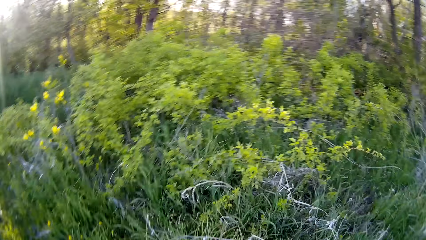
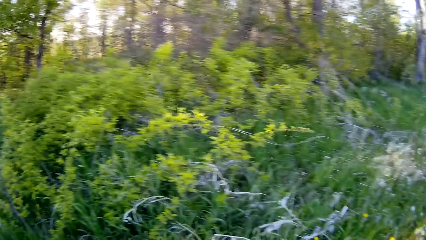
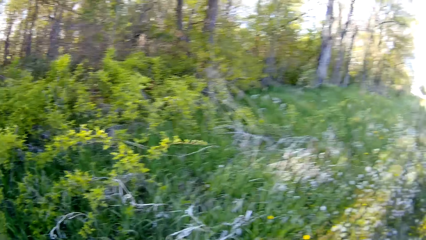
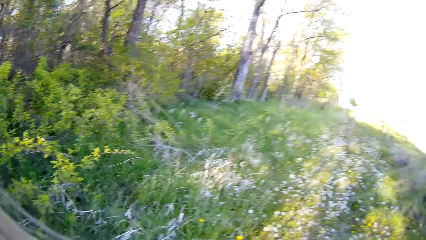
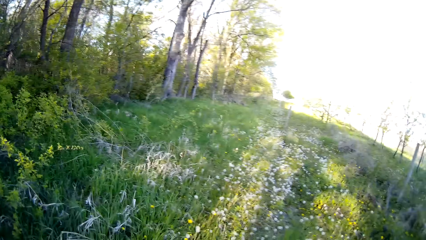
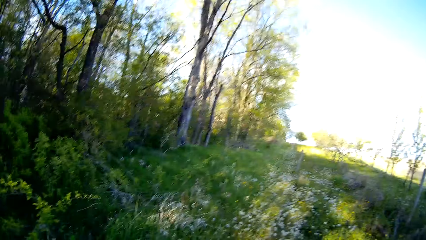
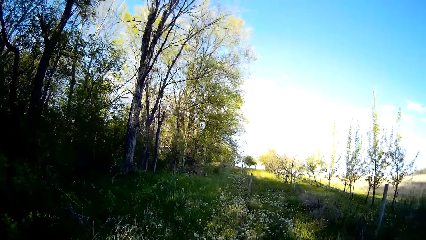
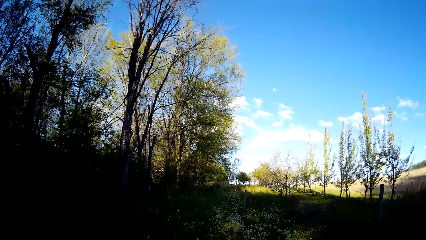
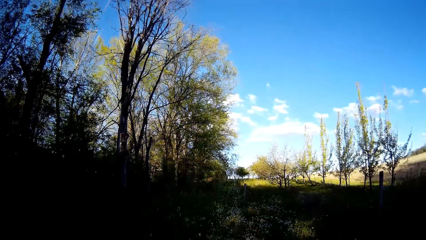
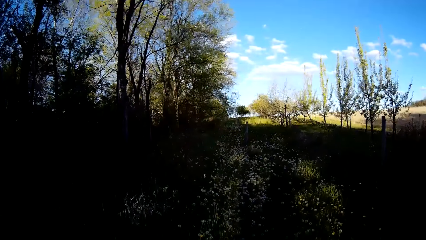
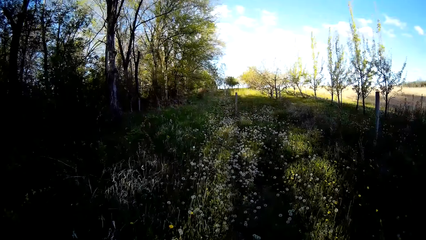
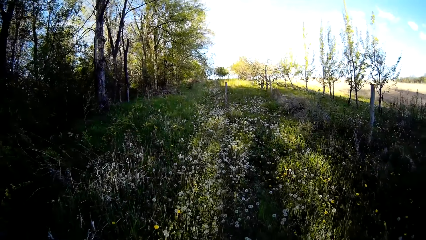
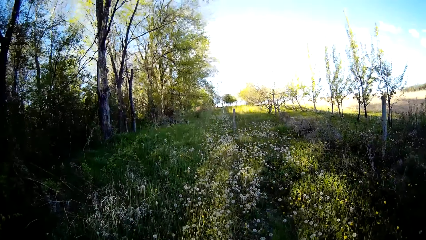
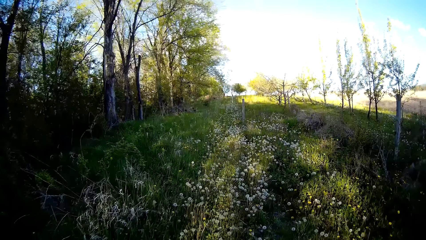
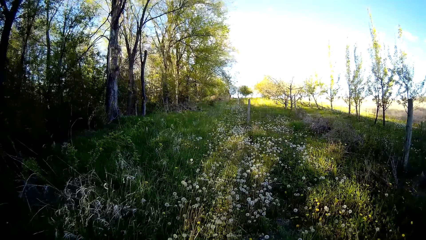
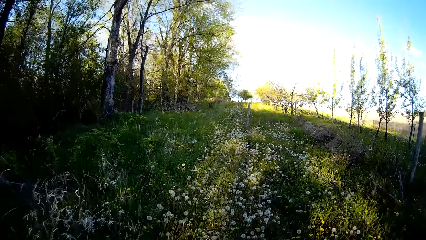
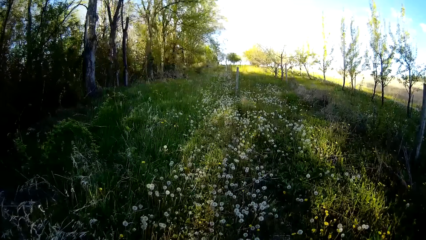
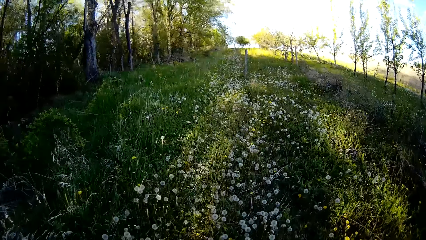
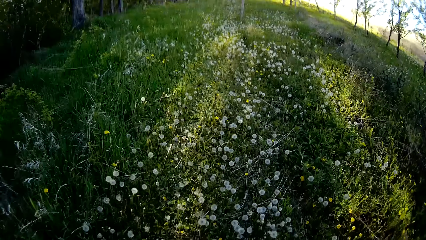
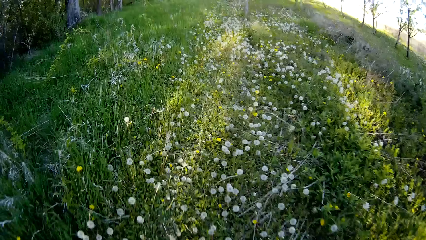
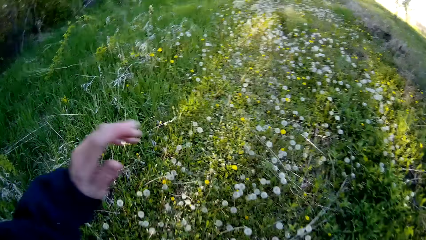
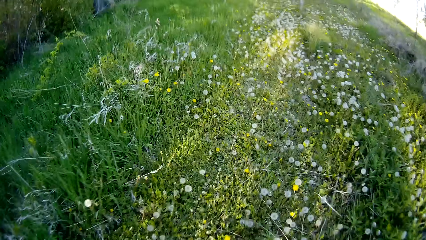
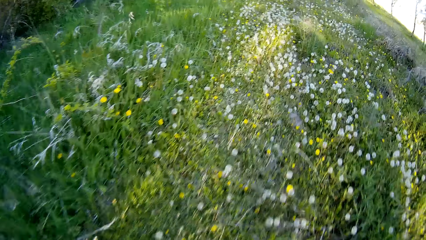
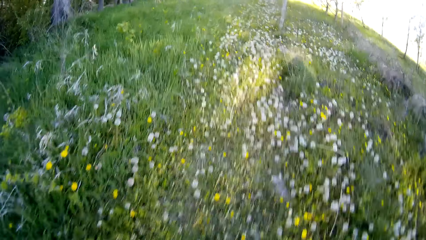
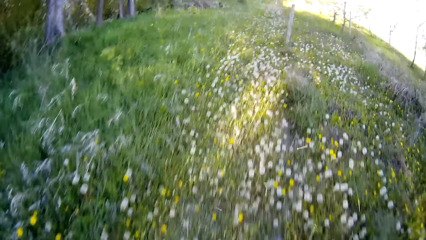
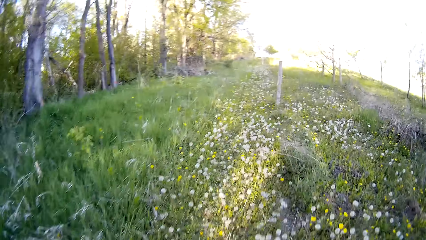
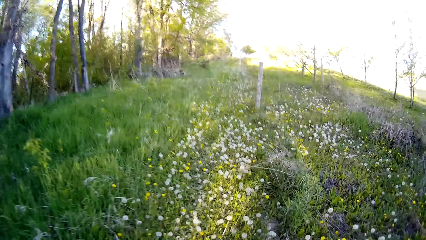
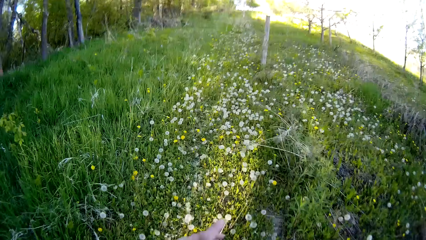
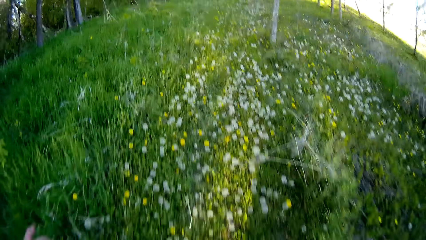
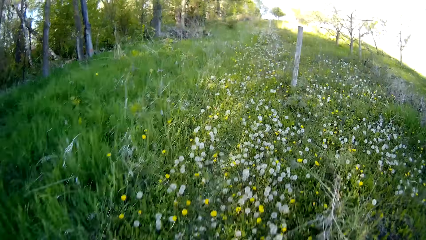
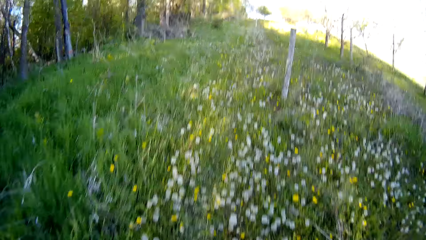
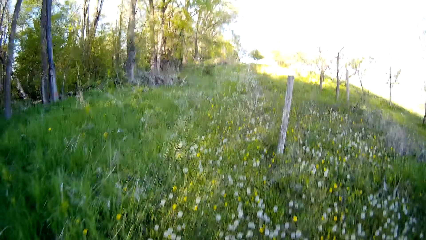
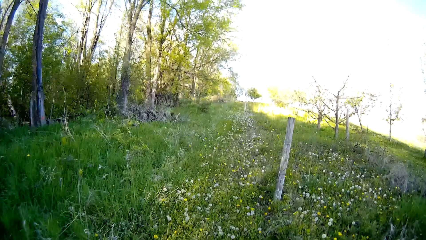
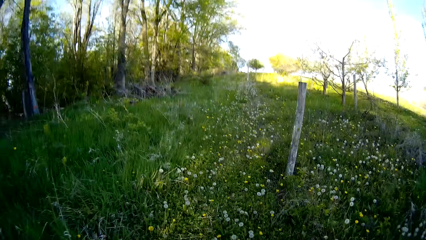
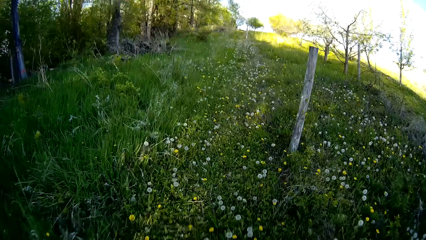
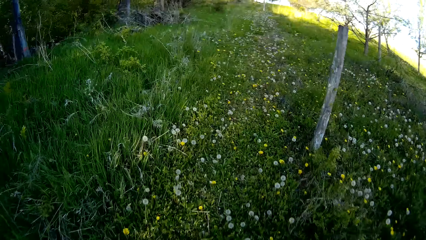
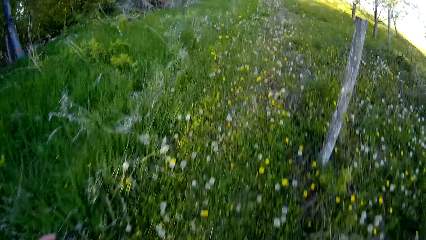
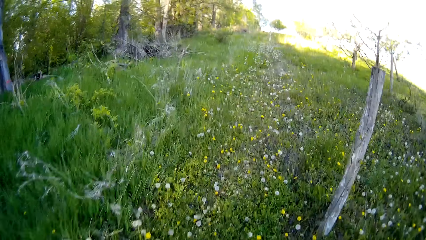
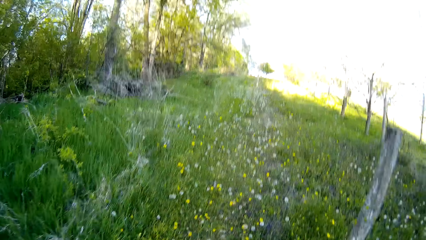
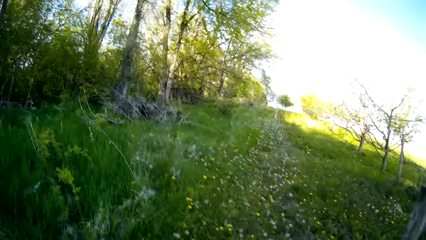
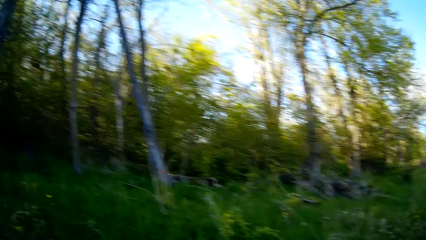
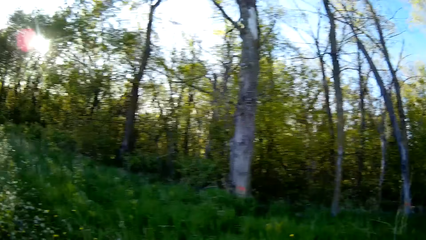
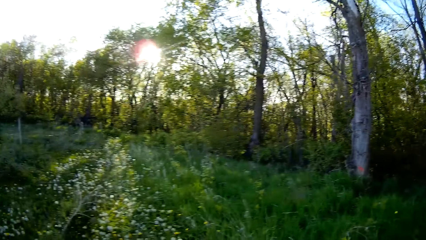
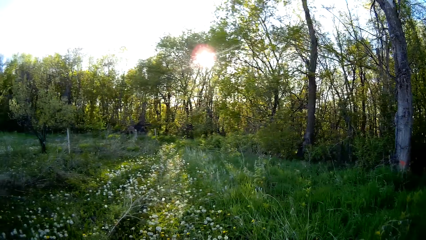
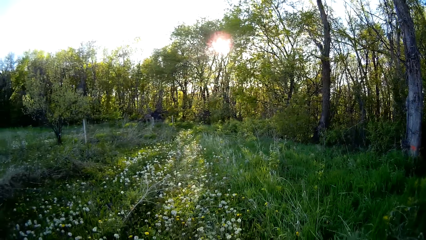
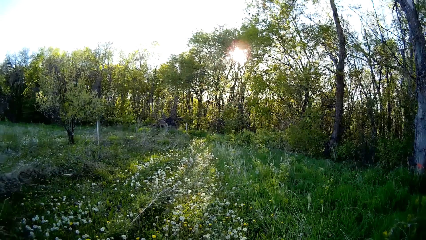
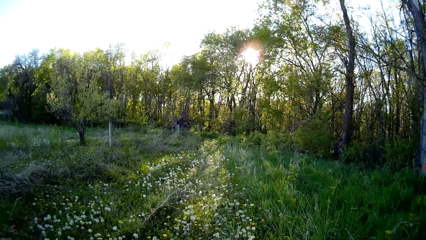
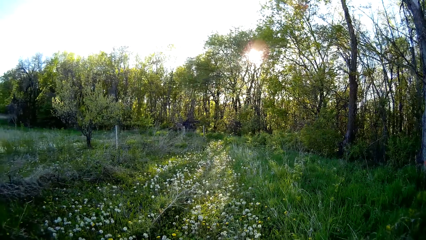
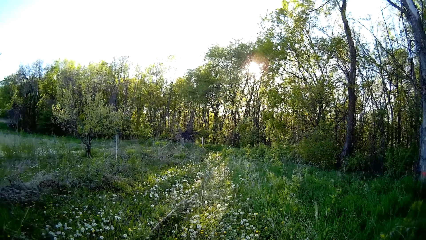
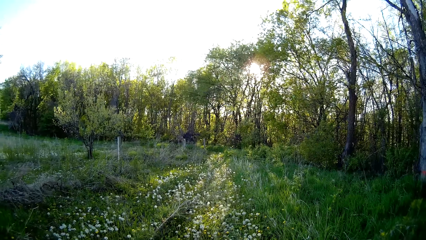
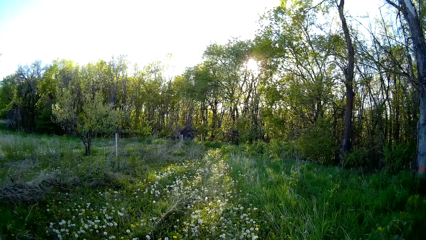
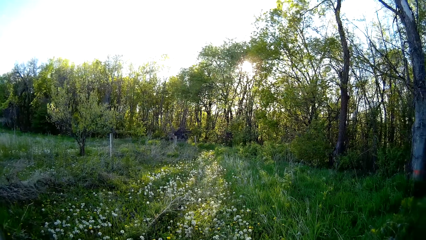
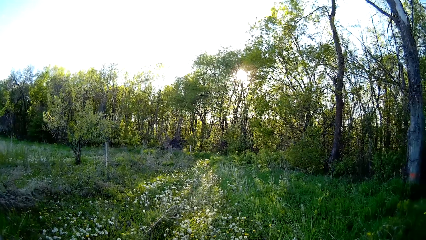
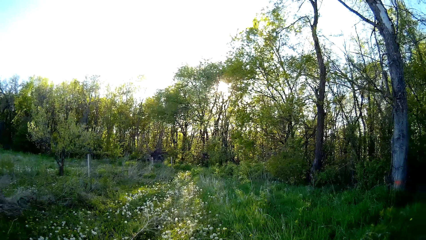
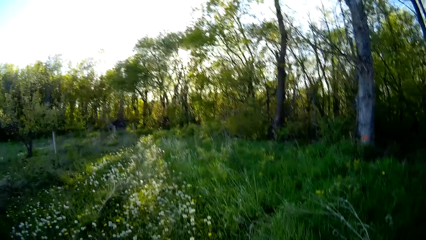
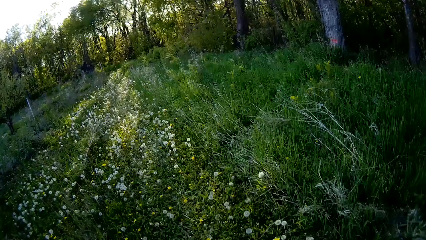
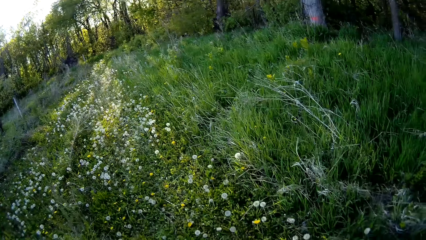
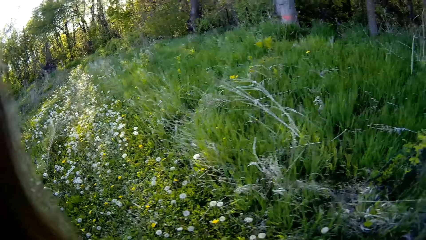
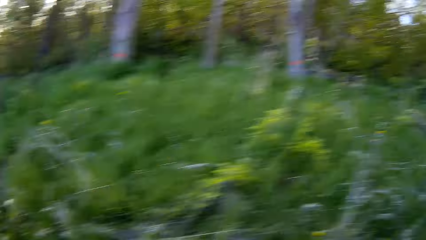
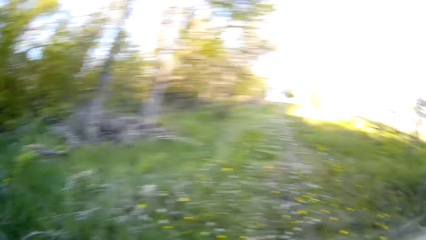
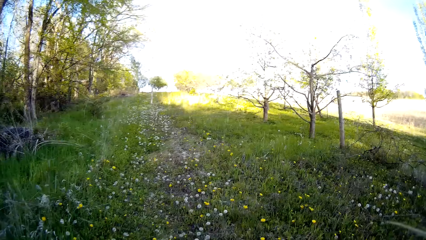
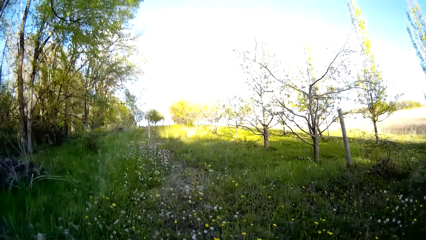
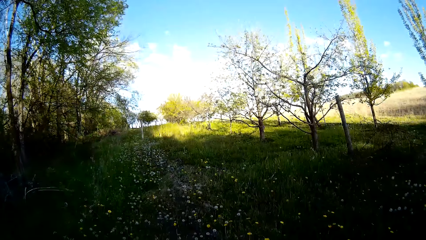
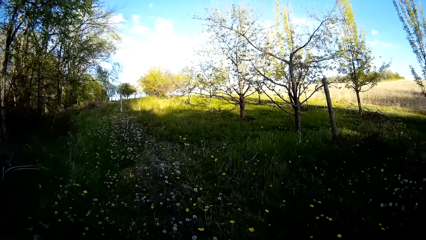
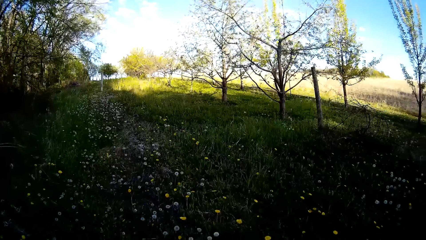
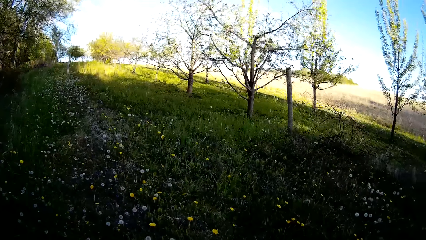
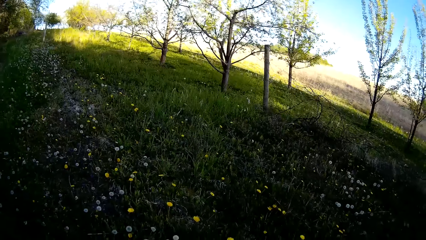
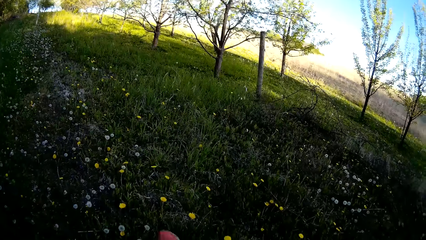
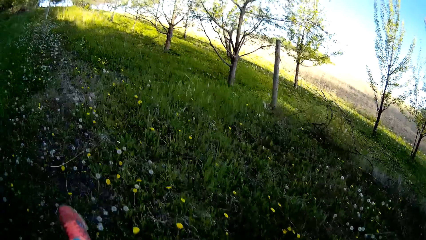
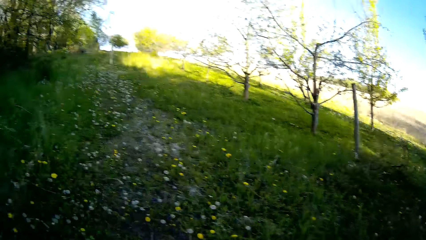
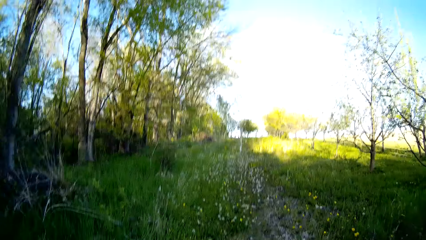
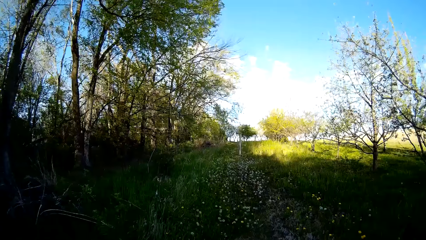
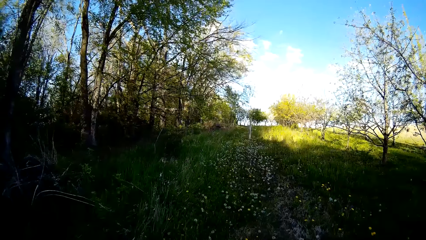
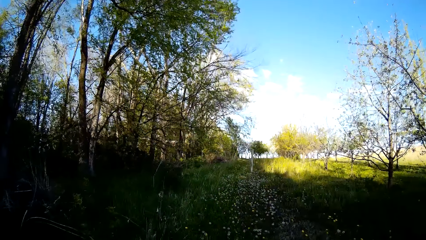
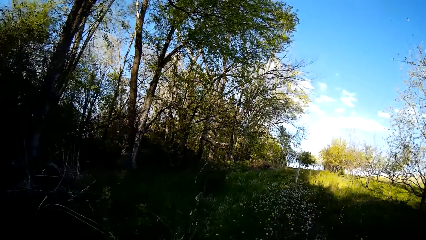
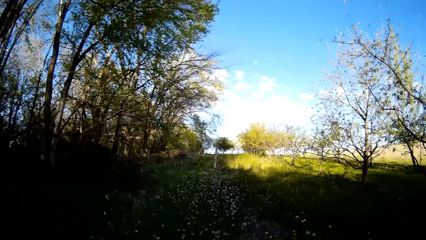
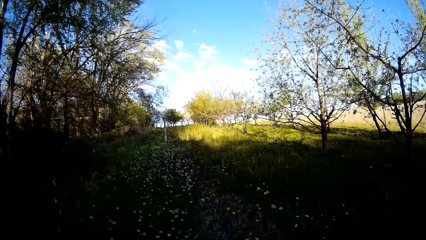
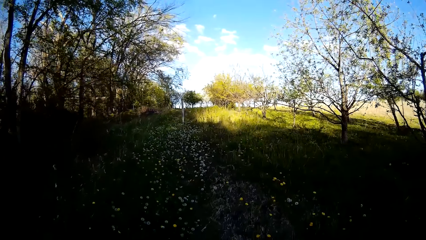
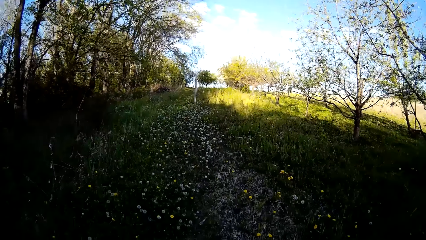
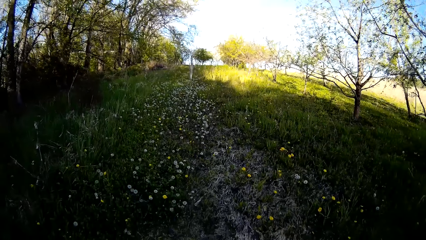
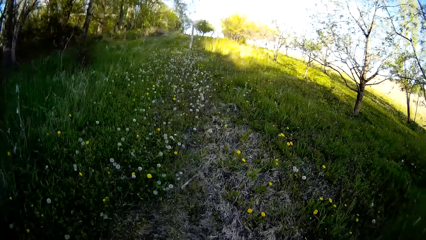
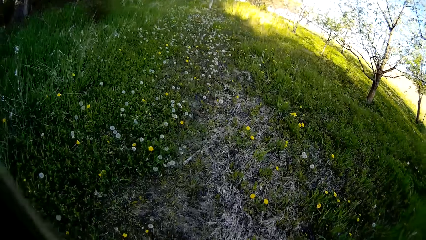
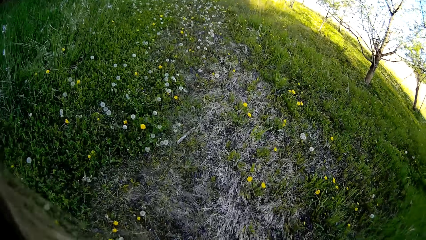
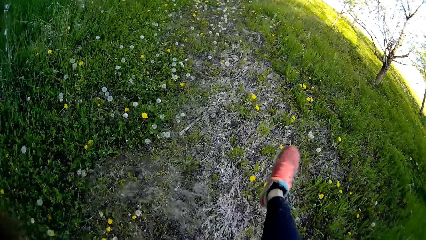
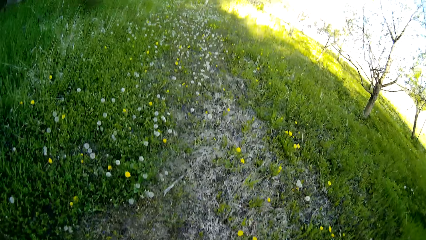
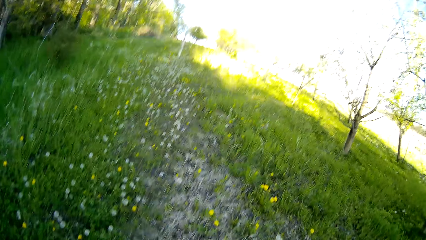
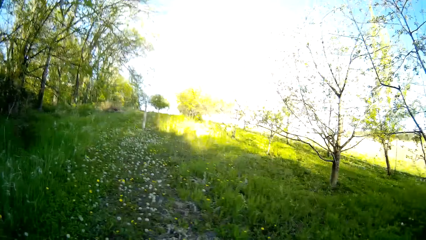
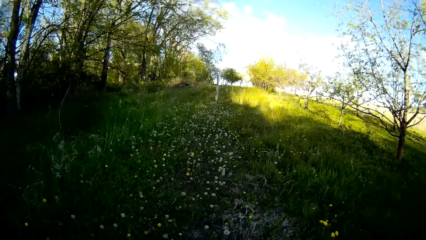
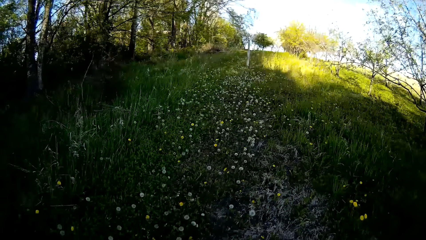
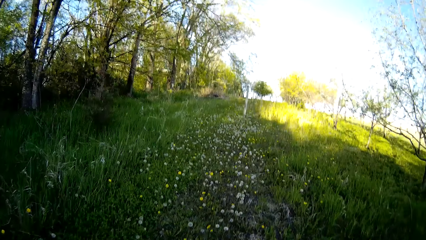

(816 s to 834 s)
The camera wearer looks around. She runs on the flowers for a while. She pauses for a while. She looks around. She kicks a sunflower on the ground with her right leg. She walks in the fields. She kicks the sunflower on the ground with her right leg again.
